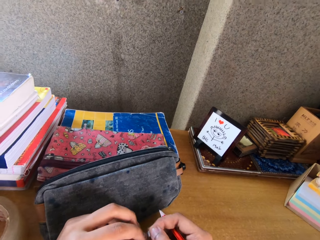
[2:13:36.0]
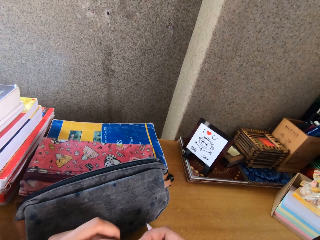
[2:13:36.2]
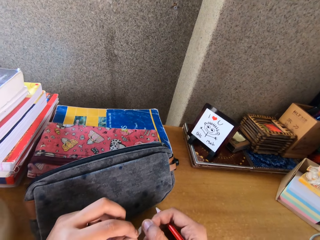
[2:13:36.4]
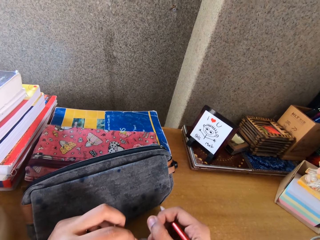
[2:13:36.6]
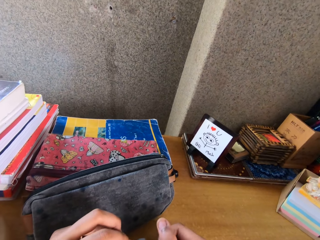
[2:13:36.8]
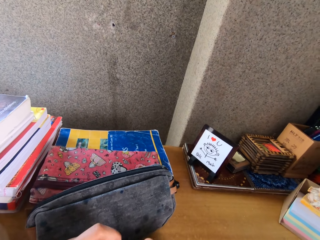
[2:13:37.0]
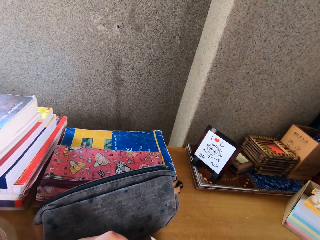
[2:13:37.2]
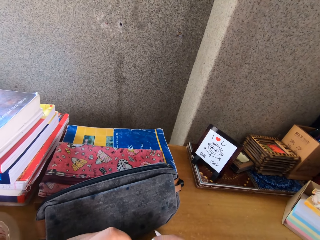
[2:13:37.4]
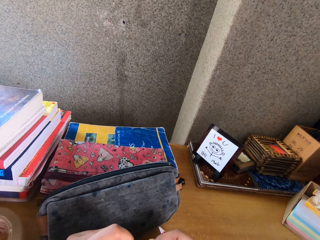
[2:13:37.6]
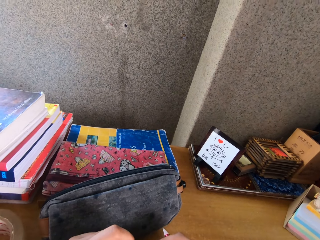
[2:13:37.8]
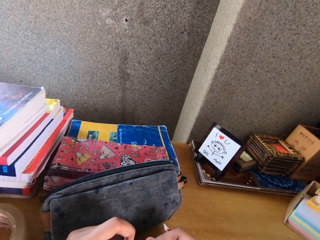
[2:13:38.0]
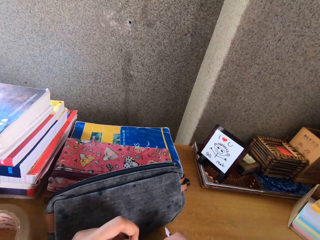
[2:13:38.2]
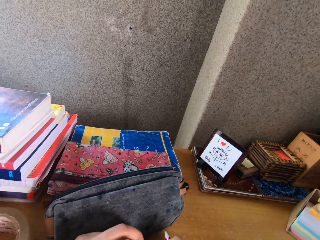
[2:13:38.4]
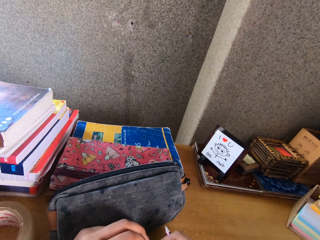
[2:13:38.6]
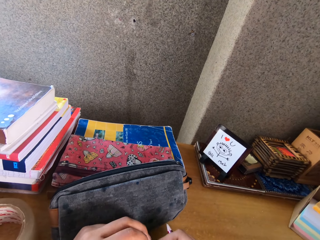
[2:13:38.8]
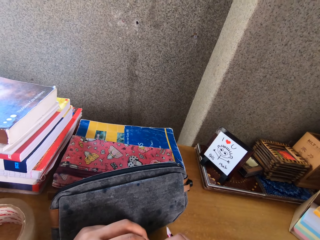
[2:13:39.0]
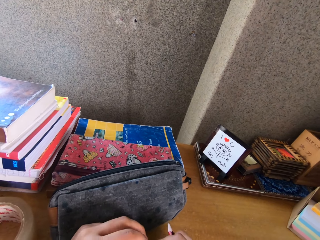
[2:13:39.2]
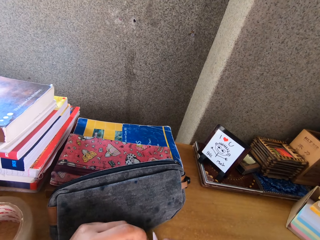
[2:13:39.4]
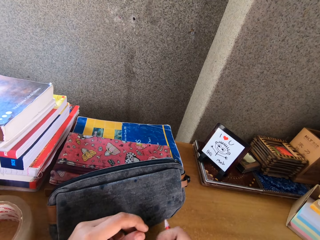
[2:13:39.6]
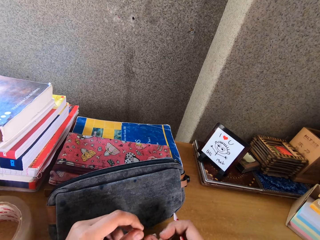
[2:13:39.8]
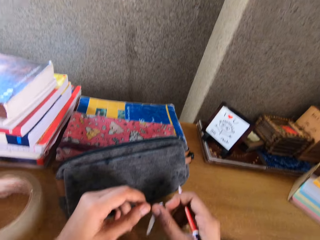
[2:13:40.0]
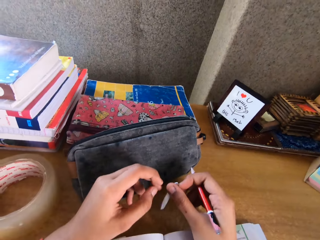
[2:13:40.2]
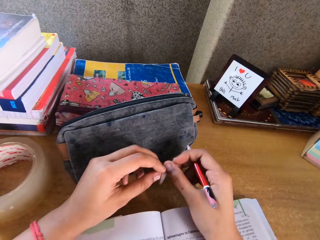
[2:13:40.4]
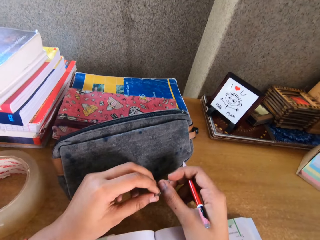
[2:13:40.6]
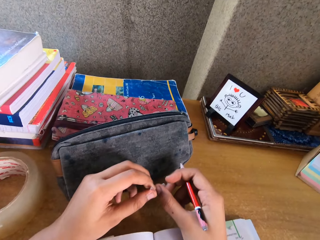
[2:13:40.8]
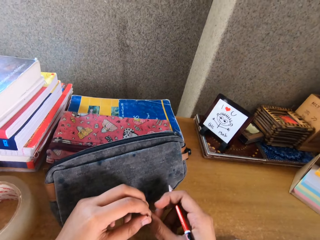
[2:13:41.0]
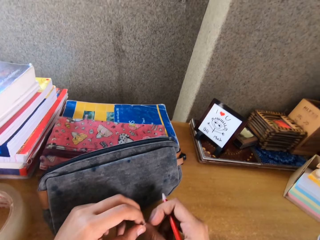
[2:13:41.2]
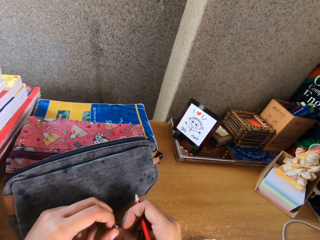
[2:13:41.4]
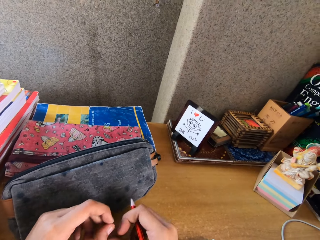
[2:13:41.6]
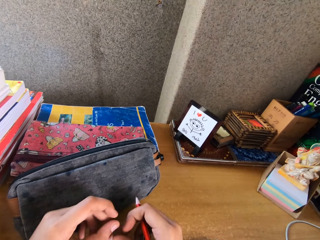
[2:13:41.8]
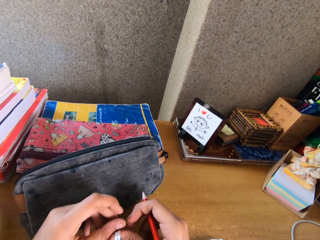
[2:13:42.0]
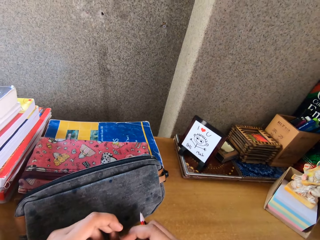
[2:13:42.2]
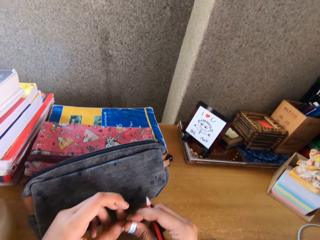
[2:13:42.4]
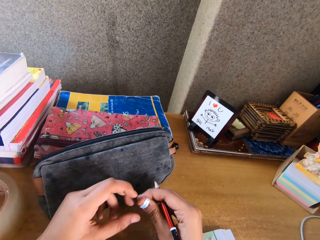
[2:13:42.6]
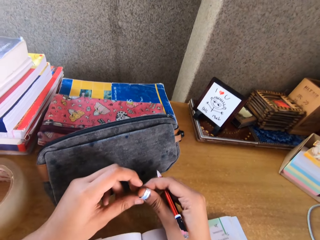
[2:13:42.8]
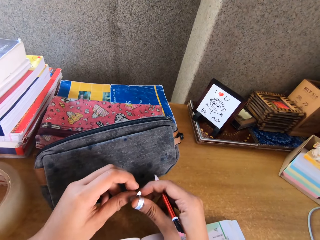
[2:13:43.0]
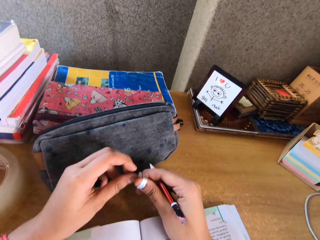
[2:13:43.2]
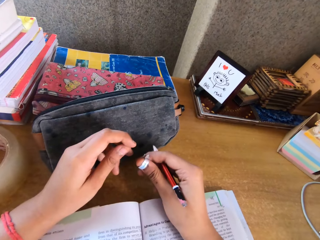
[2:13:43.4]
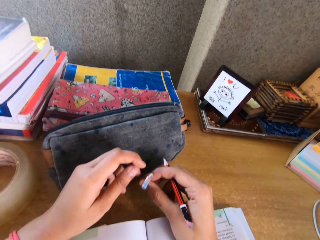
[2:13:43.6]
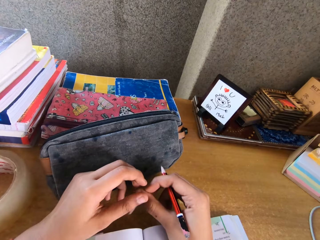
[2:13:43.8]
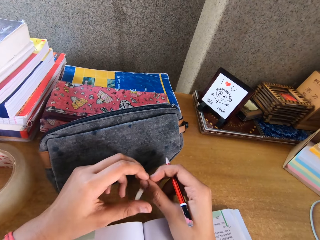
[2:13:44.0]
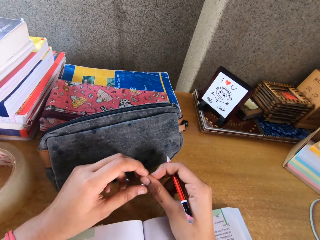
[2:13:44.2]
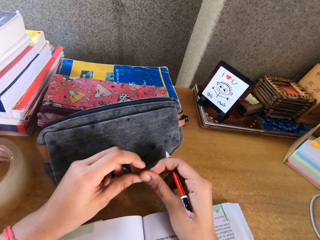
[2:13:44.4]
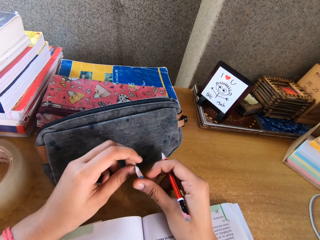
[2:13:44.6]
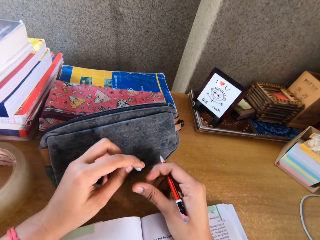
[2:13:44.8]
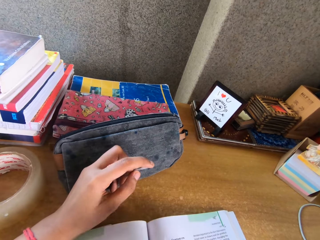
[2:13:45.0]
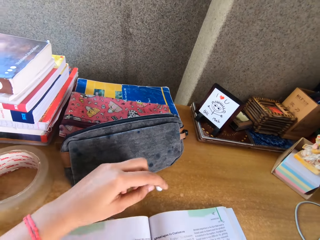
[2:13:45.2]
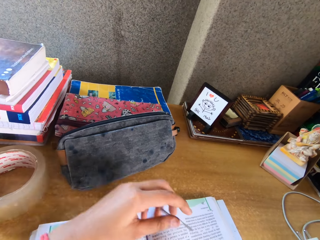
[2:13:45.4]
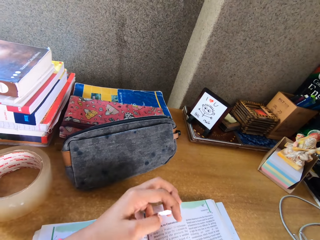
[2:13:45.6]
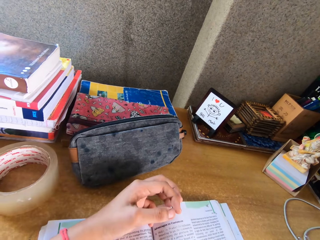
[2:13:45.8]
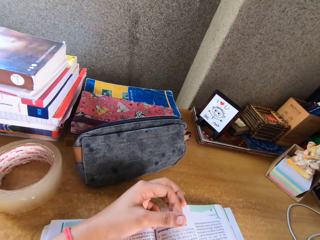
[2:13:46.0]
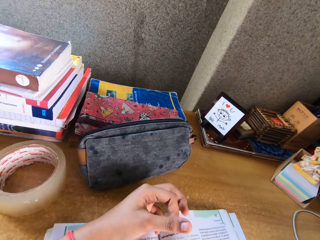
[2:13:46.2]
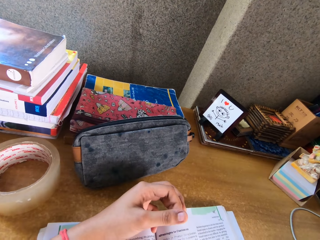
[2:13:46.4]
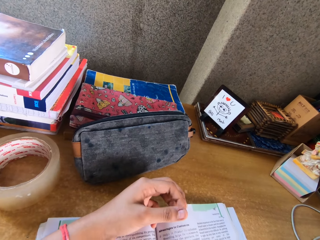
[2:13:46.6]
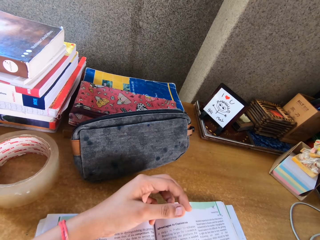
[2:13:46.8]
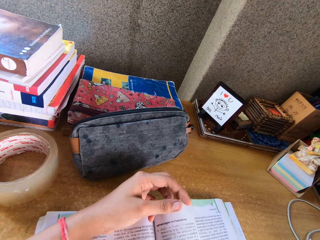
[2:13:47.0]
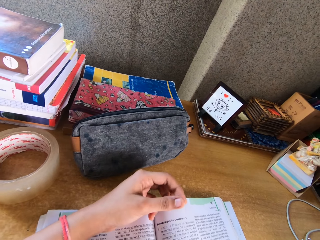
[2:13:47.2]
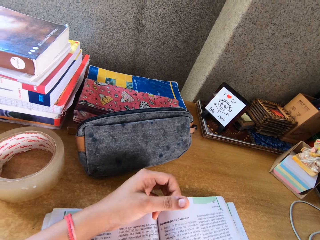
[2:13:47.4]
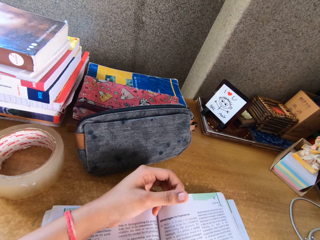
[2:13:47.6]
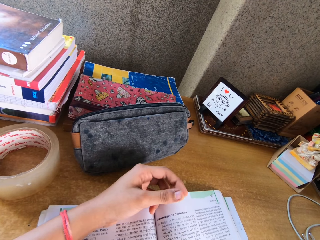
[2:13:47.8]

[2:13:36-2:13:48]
The camera wearer touches something. She removes her right hand from the book as she reads.

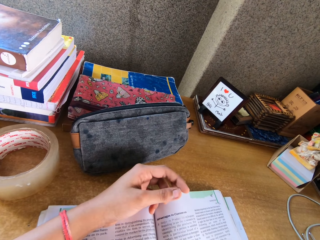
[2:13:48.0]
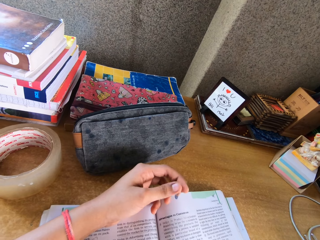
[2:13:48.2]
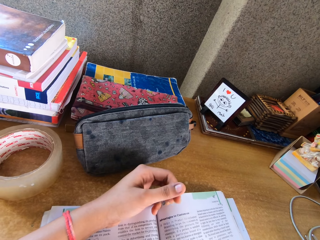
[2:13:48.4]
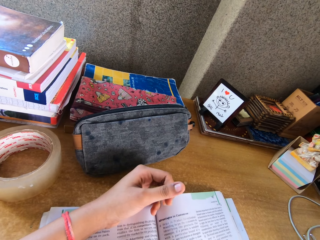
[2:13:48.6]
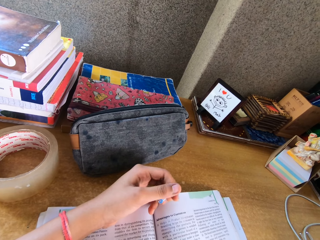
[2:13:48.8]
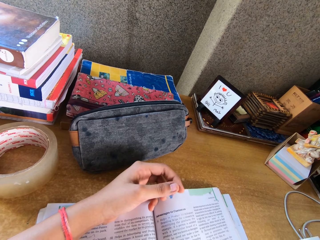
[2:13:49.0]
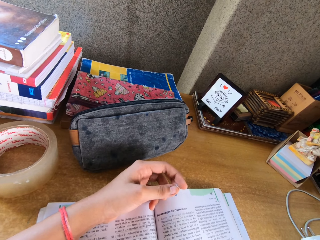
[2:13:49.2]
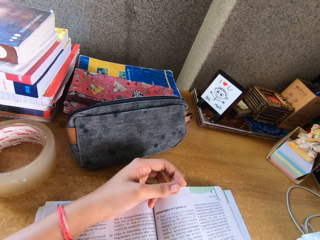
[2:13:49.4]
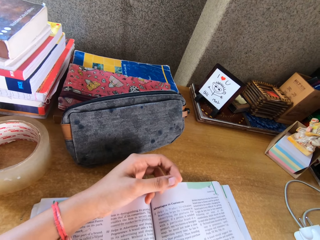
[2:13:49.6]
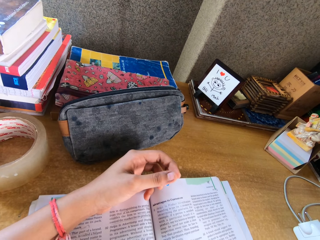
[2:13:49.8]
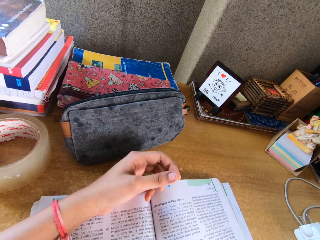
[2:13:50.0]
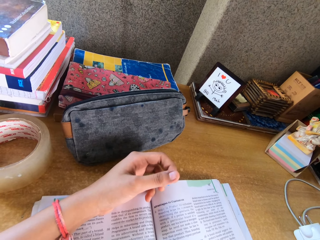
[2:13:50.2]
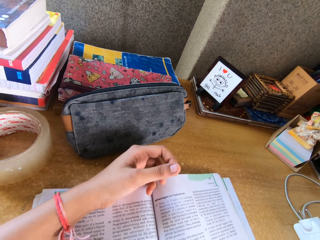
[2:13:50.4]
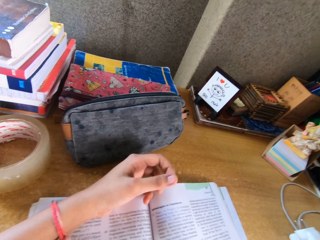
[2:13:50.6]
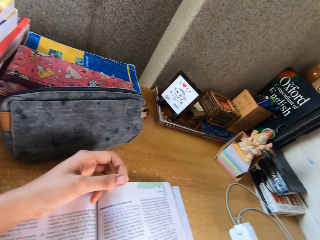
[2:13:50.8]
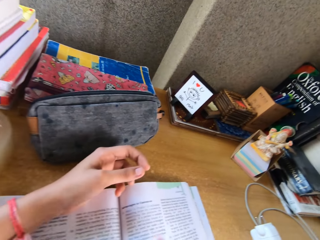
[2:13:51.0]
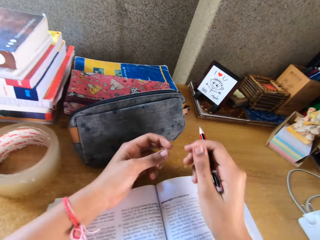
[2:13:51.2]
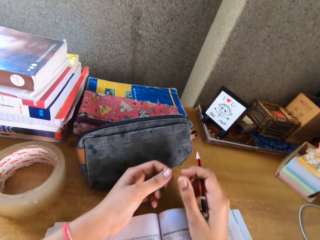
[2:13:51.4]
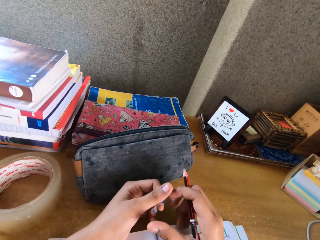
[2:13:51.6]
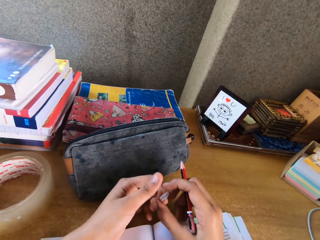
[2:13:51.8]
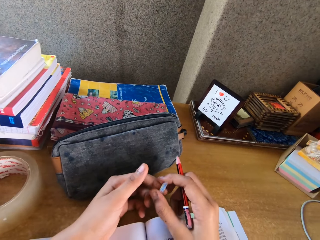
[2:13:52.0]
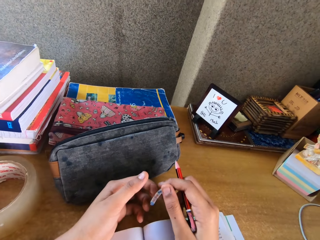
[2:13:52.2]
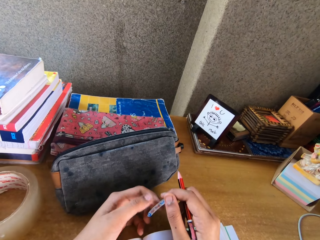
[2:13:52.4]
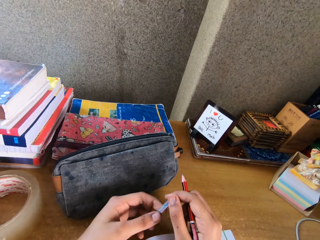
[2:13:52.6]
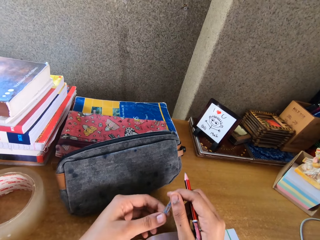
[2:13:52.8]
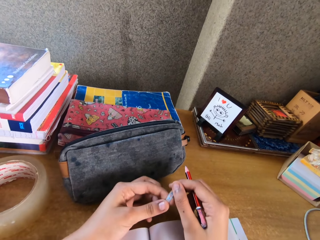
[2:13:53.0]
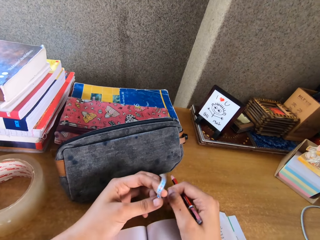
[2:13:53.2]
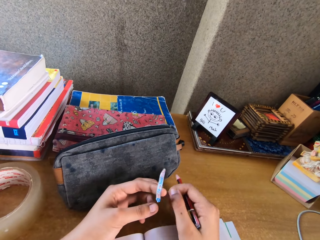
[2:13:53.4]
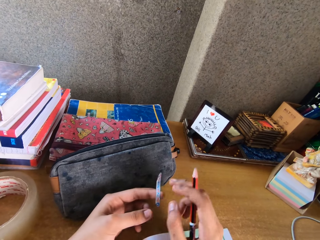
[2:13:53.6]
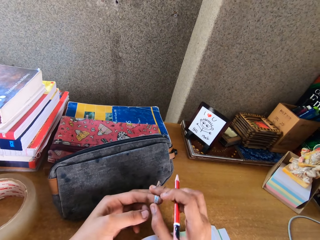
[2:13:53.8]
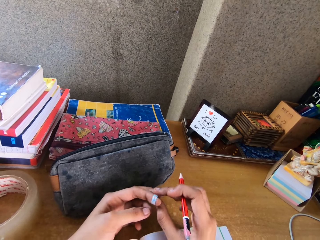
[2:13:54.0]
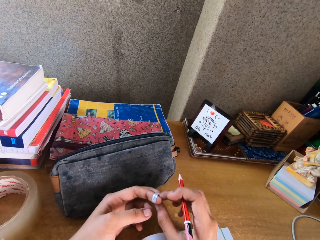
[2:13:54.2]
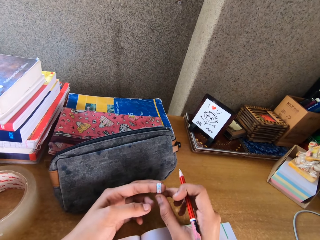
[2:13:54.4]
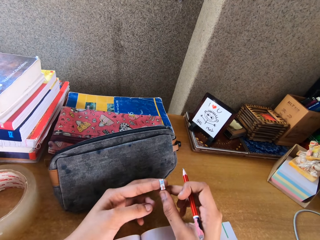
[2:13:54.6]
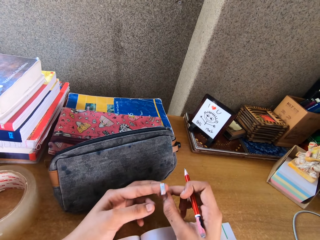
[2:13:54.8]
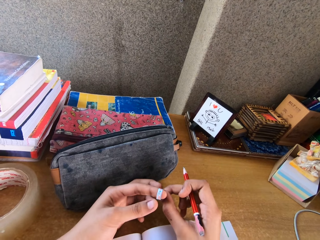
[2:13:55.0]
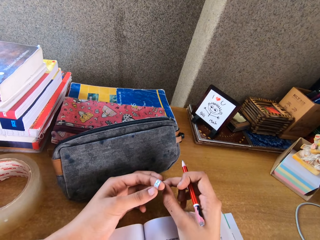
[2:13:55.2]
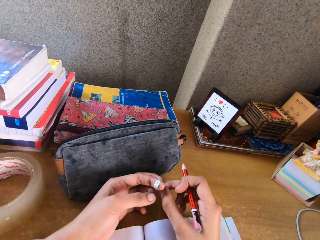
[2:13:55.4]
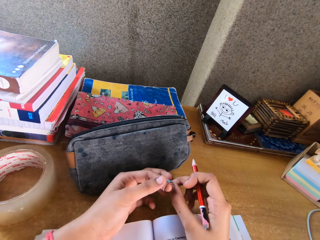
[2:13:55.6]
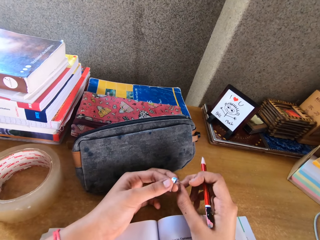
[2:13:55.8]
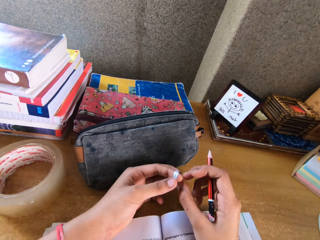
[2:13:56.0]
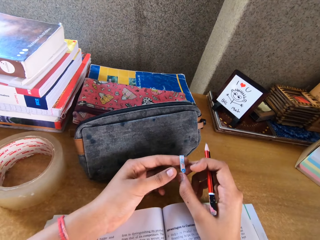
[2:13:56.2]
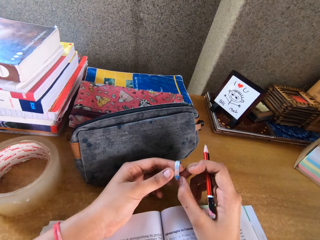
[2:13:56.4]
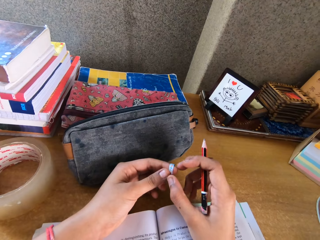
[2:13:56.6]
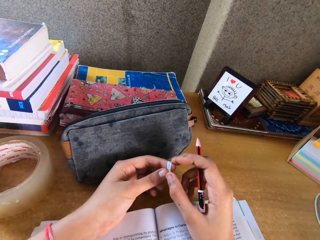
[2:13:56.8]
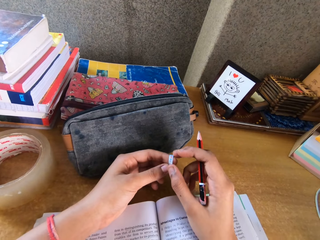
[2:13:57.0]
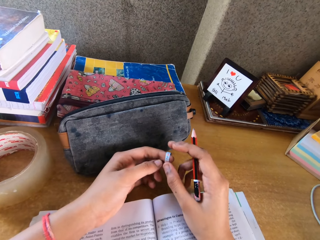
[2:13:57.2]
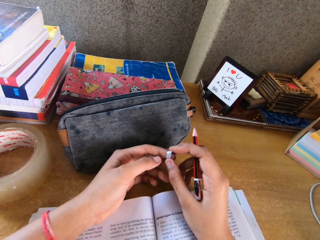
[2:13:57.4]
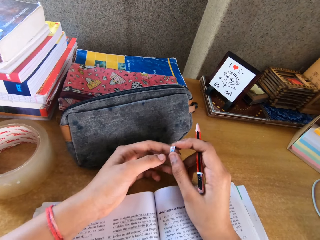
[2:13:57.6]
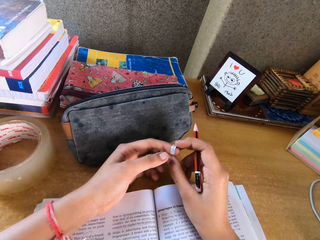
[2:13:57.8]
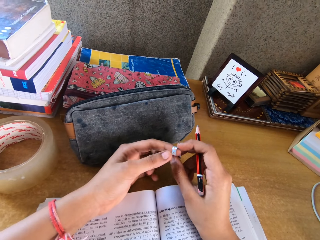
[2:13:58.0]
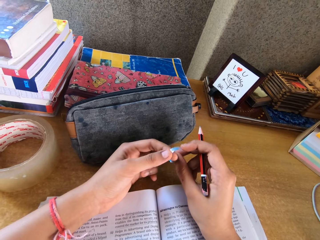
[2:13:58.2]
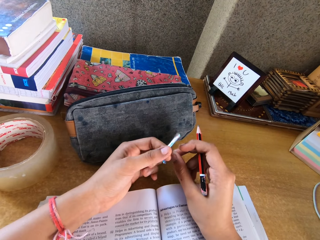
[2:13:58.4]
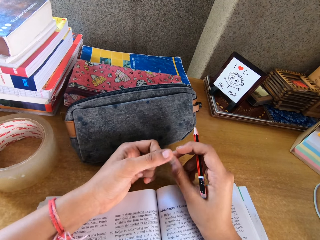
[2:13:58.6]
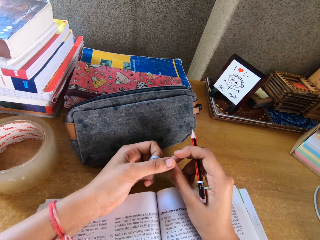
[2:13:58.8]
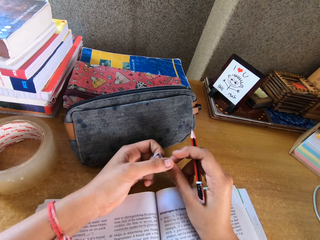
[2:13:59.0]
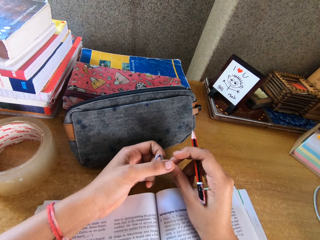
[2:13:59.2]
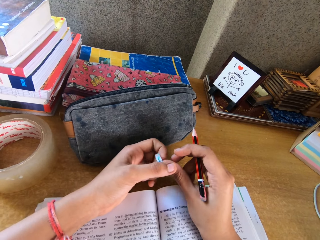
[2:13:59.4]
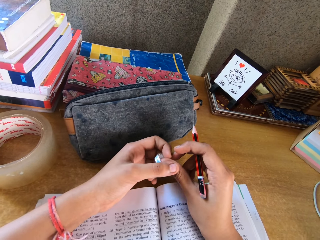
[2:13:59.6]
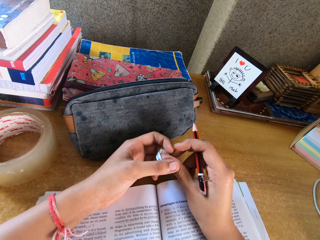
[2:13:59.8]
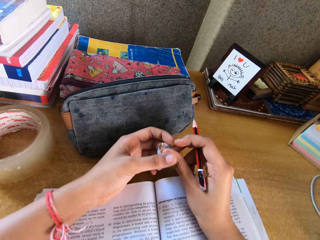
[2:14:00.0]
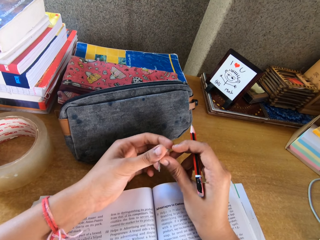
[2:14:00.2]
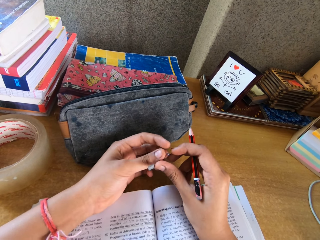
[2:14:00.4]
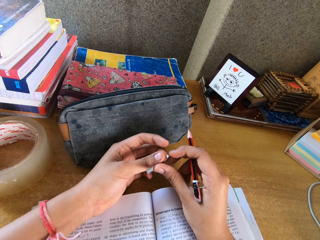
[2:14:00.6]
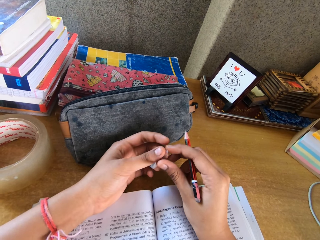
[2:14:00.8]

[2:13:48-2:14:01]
The camera wearer writes on a book. They put their right hand on the book as they read. They touch something.
